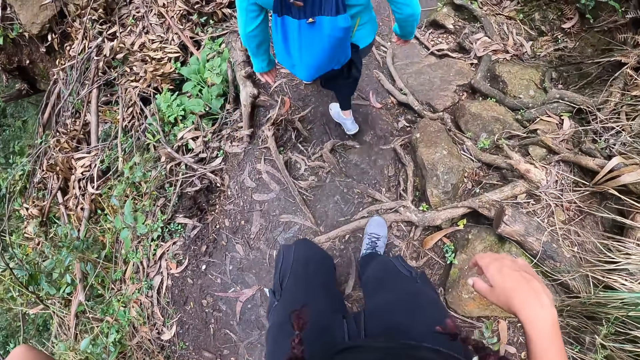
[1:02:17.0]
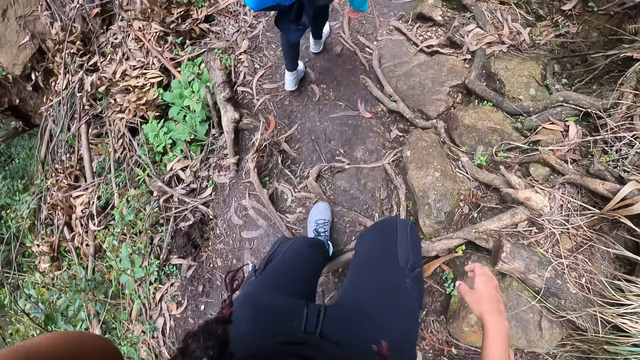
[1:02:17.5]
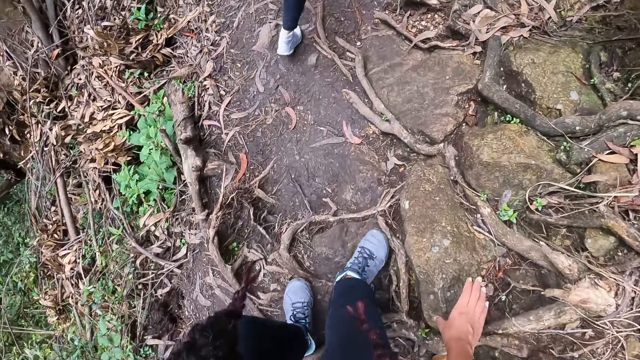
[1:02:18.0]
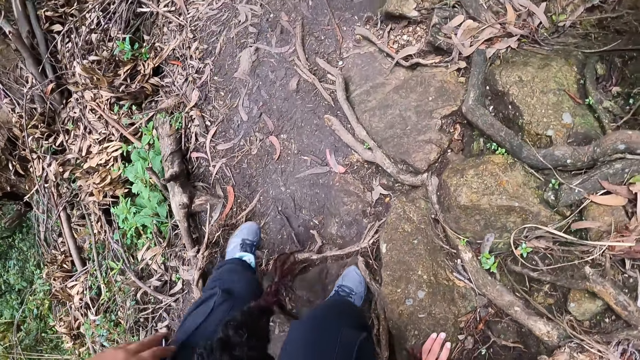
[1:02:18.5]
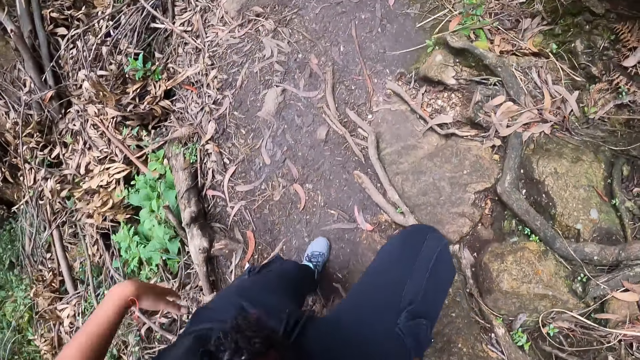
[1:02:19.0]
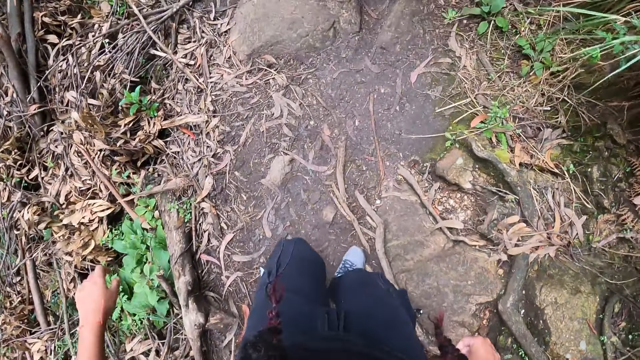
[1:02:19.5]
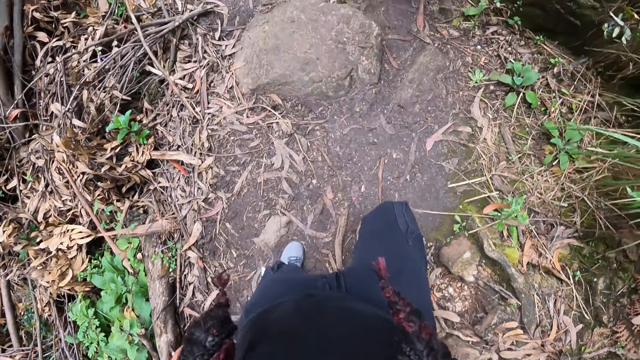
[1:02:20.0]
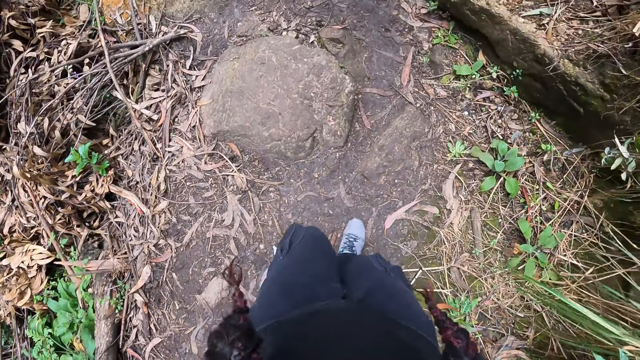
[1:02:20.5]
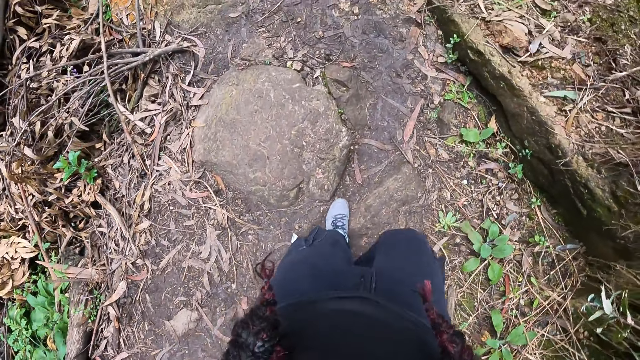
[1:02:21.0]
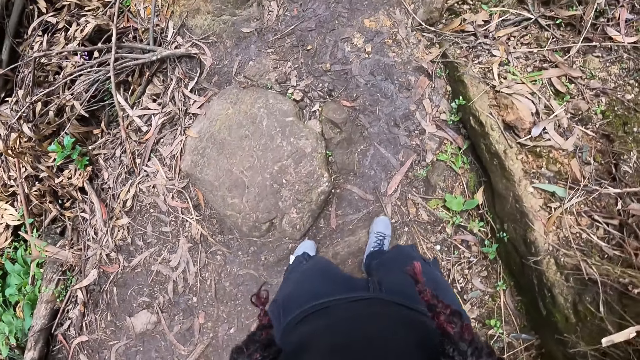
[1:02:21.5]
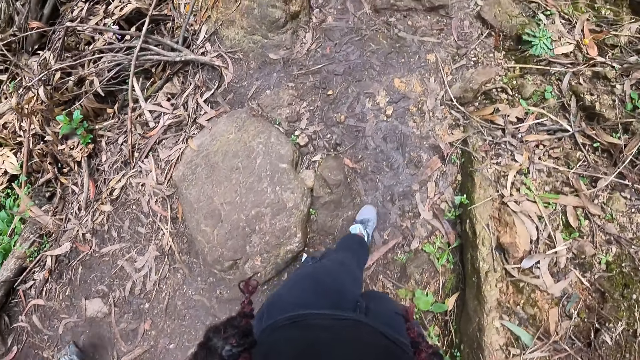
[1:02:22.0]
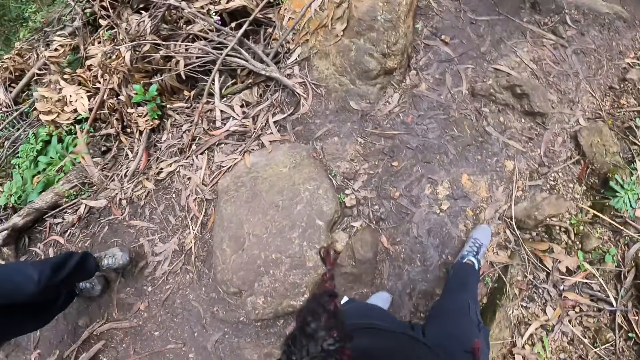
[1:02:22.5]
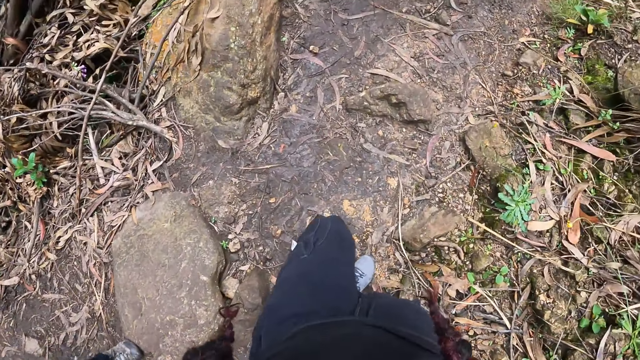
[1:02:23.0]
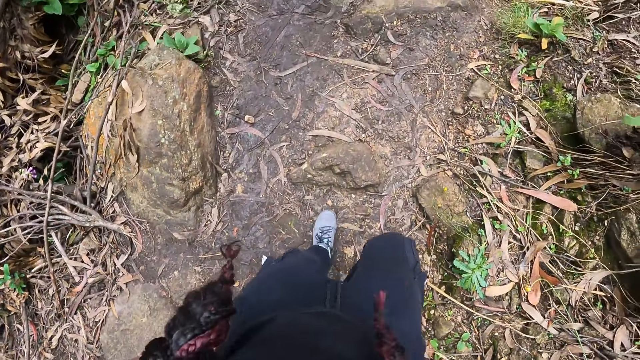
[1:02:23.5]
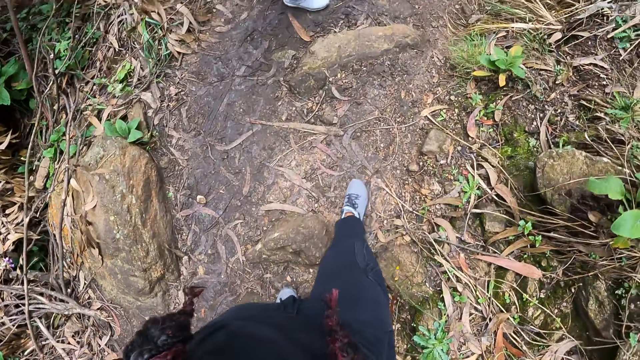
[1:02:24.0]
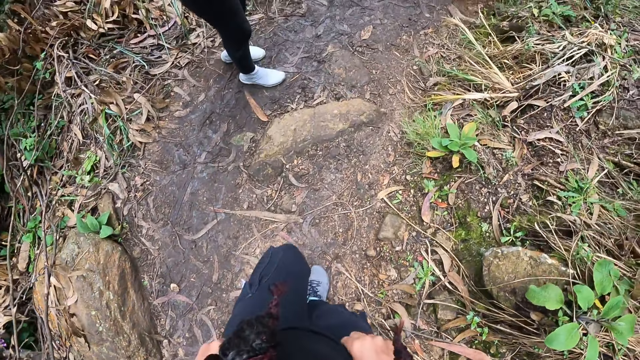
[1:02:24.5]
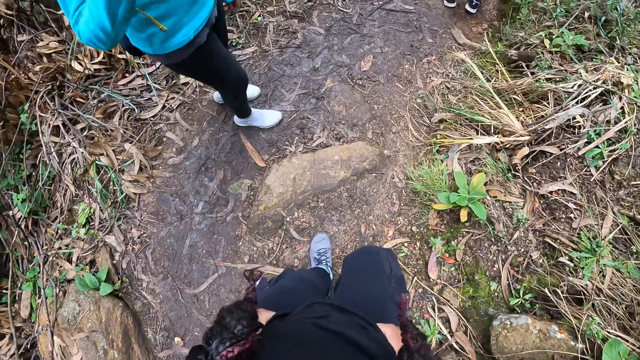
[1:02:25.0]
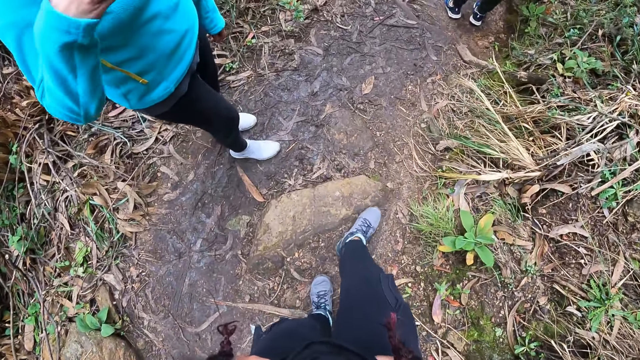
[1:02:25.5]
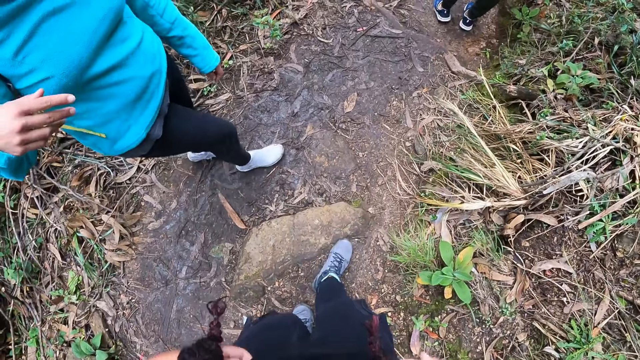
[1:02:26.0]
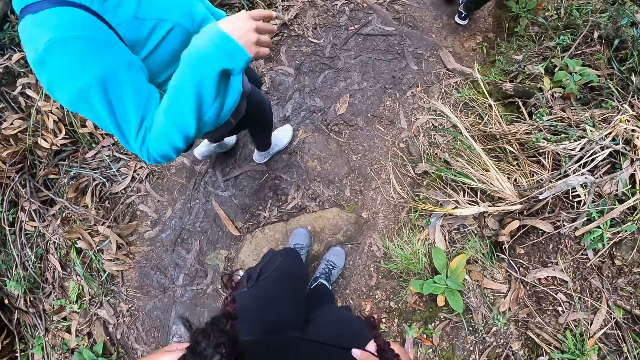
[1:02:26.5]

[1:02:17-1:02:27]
The camera wearer places her right hand on a rock.

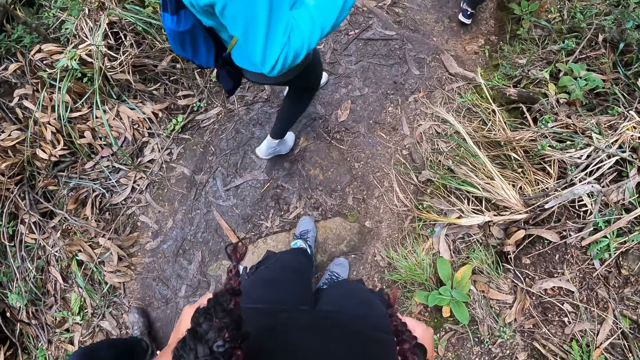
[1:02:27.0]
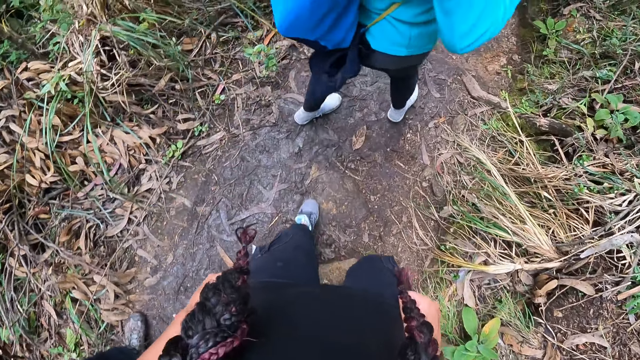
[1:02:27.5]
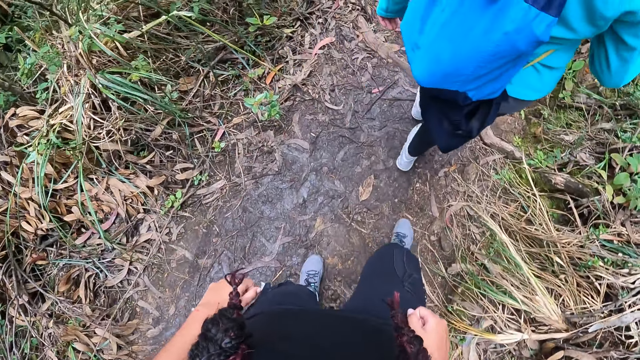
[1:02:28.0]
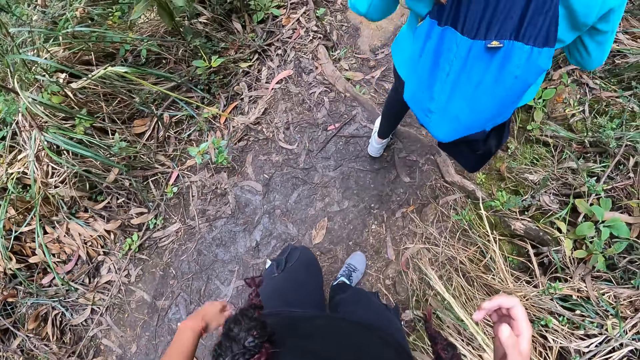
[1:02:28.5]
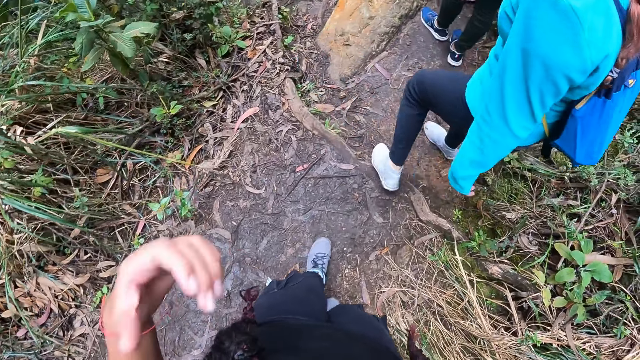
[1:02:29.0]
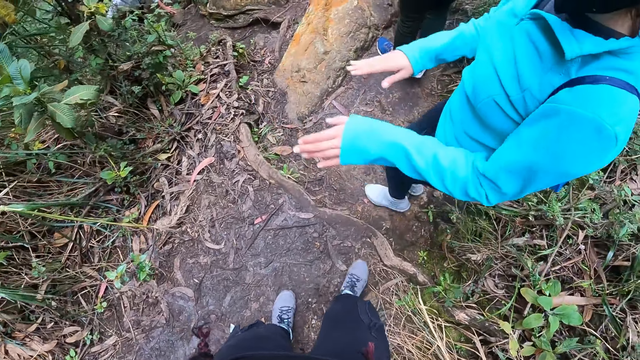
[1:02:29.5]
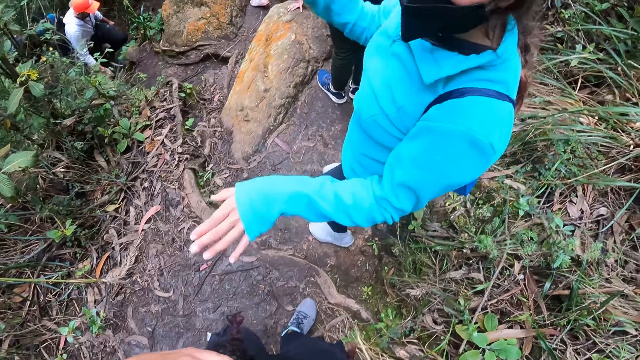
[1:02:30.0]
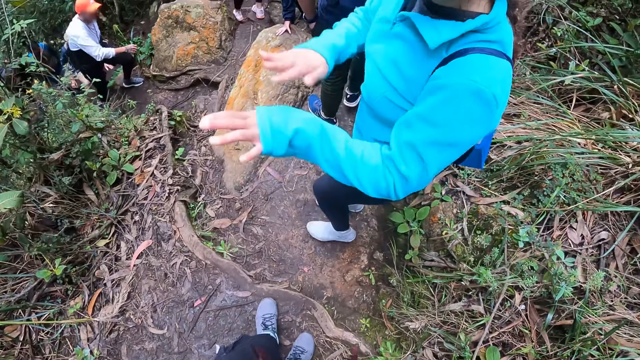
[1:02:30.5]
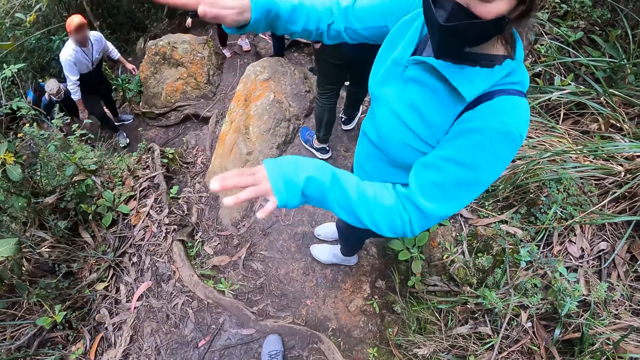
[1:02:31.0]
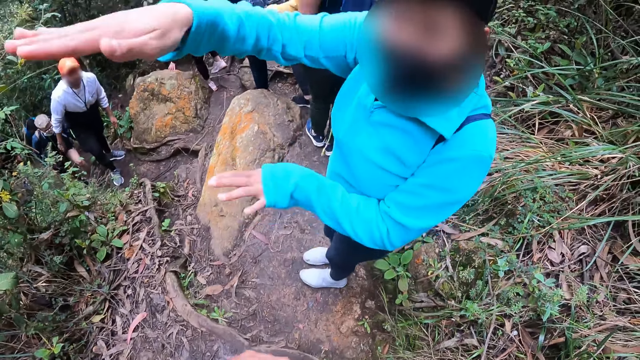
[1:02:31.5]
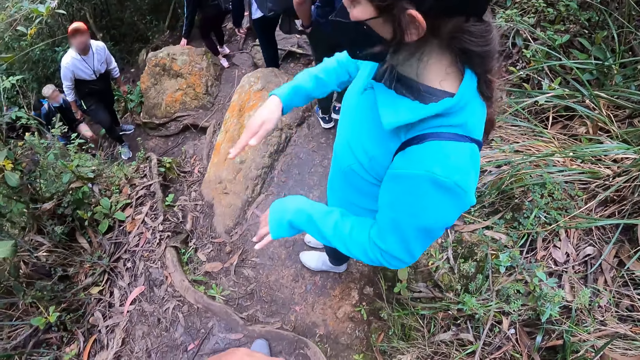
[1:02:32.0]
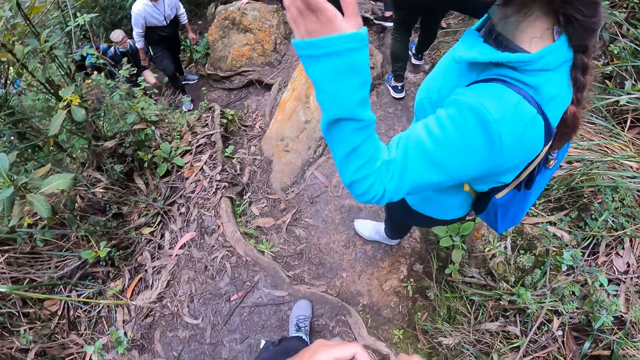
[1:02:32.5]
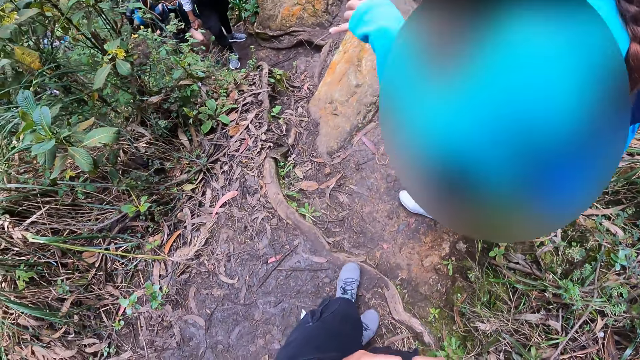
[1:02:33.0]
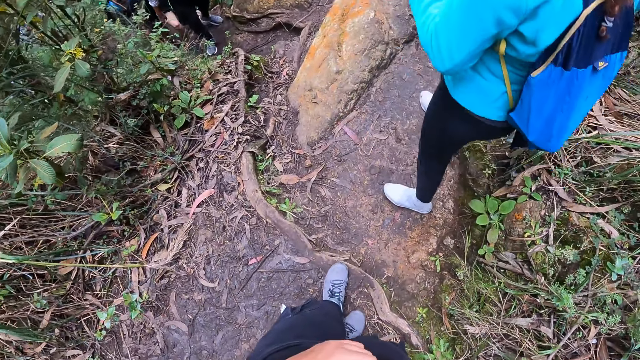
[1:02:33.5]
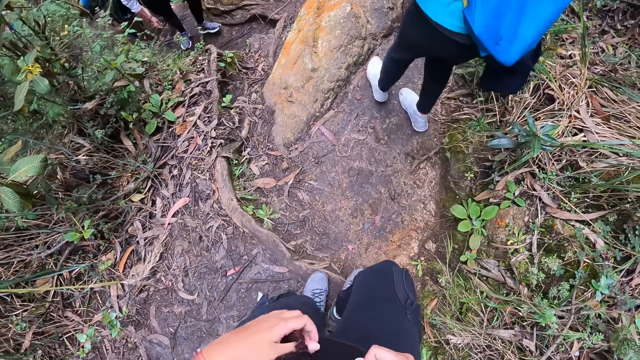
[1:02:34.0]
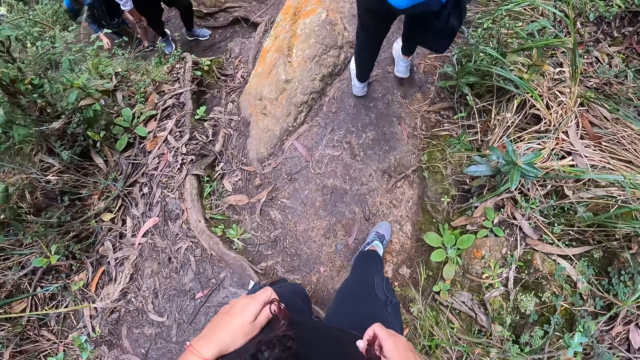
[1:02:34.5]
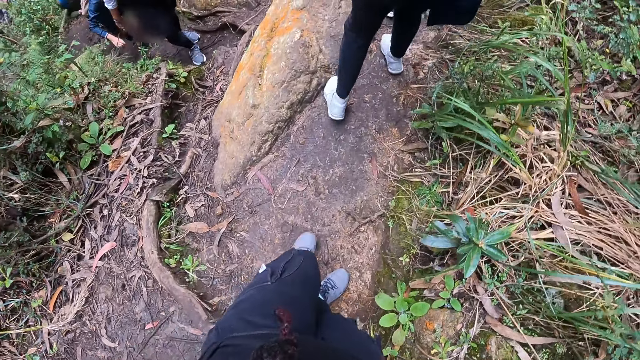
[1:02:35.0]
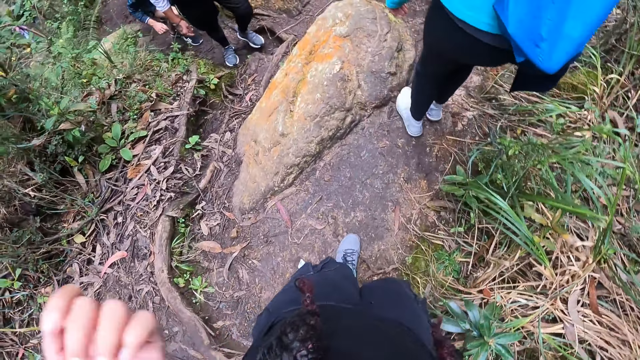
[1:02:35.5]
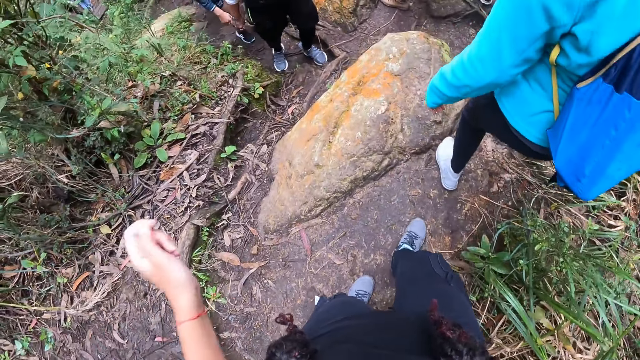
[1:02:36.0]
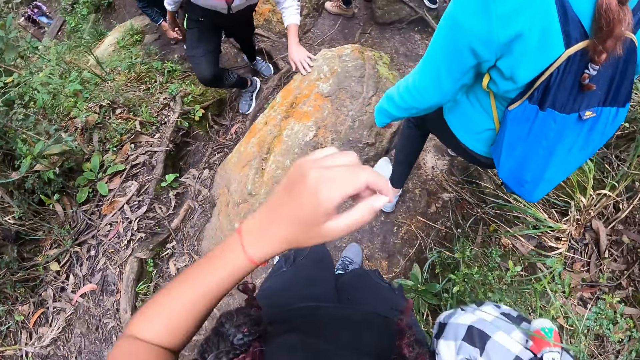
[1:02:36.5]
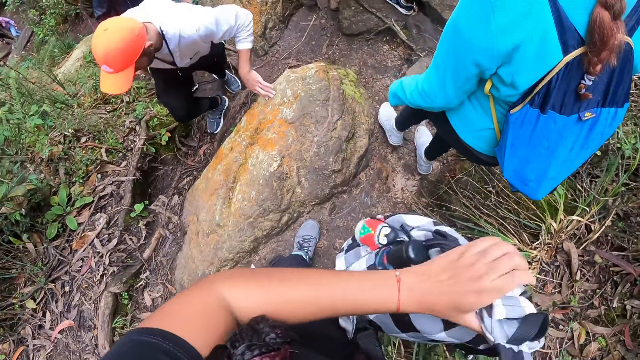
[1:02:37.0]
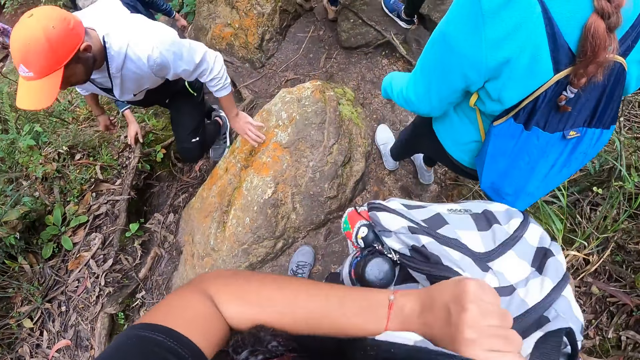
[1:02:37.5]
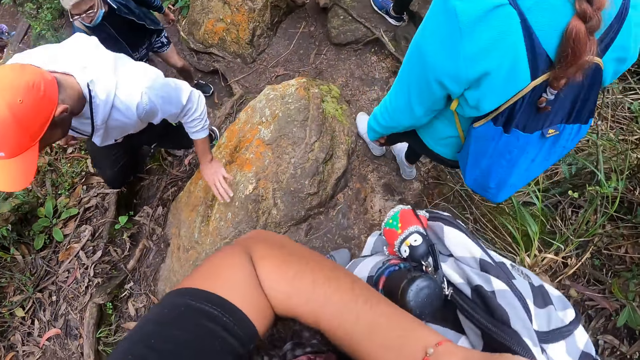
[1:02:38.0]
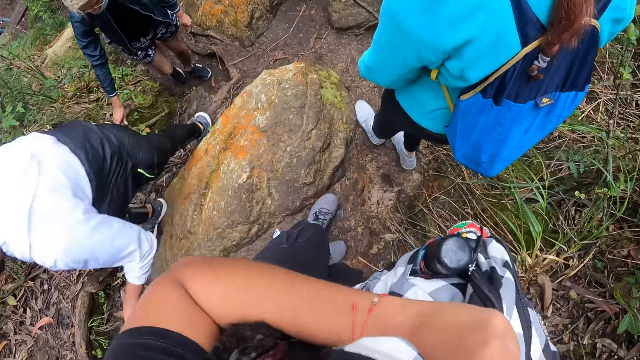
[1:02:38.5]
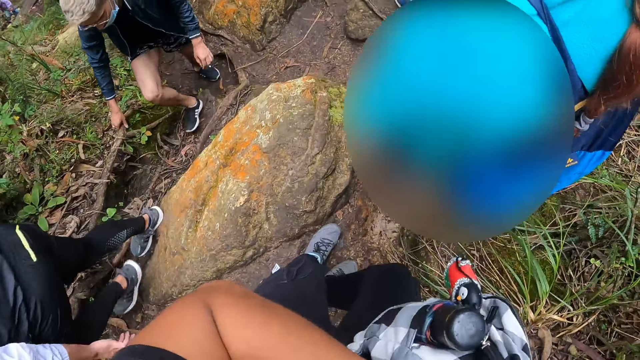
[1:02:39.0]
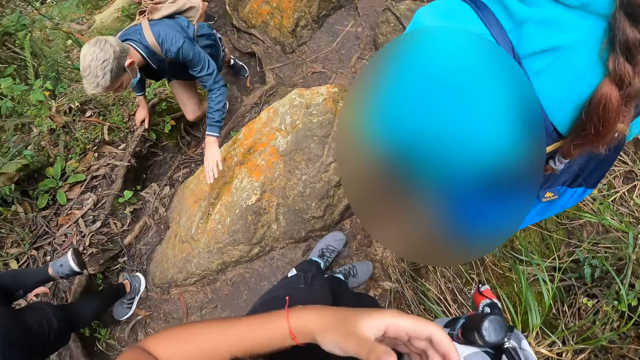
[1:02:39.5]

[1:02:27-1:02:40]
The camera wearer holds her hair with her left hand. She interacts with a person. She stands on the path. She holds her hair with her right hand. She walks on the pathway. She holds a backpack with her right hand. She adjusts the bag in her right hand with her left hand.
